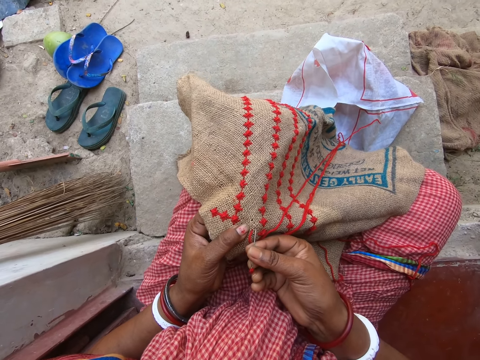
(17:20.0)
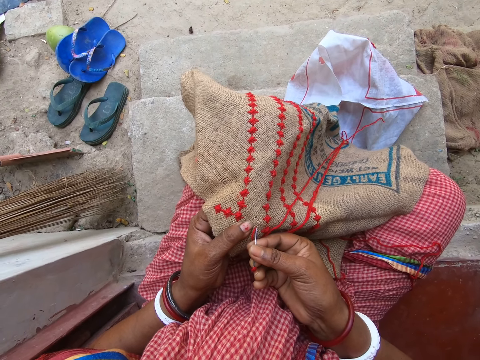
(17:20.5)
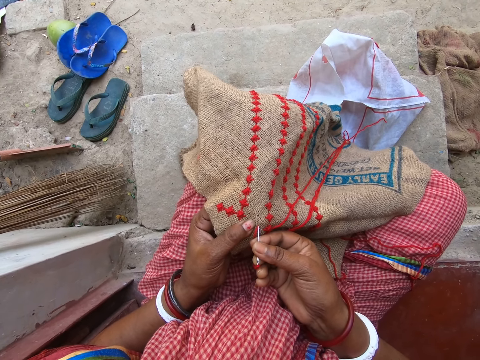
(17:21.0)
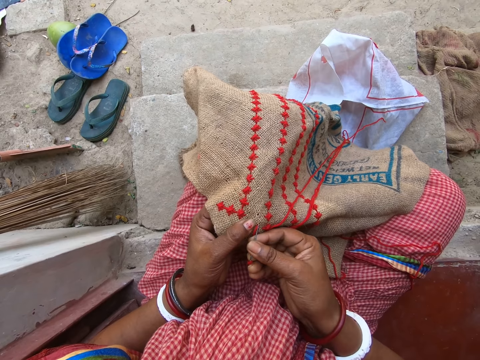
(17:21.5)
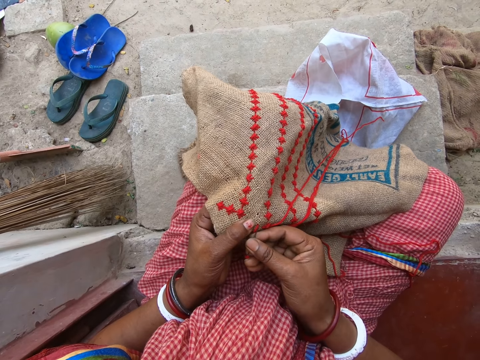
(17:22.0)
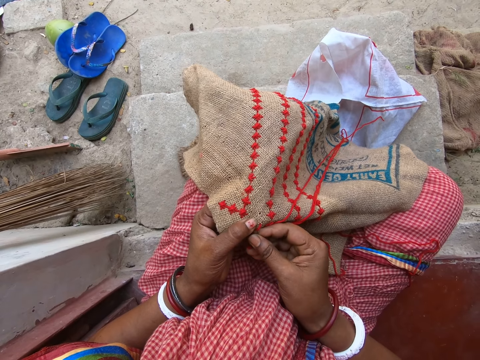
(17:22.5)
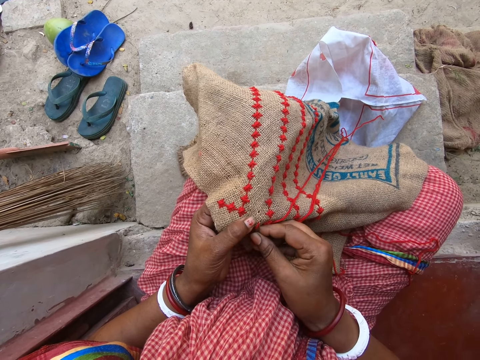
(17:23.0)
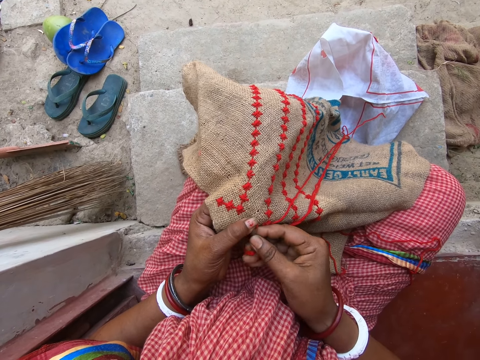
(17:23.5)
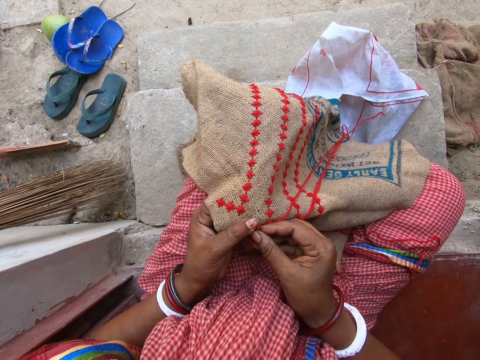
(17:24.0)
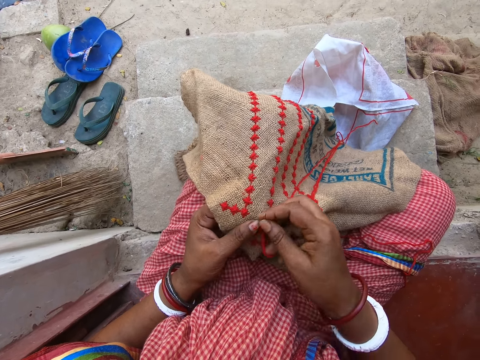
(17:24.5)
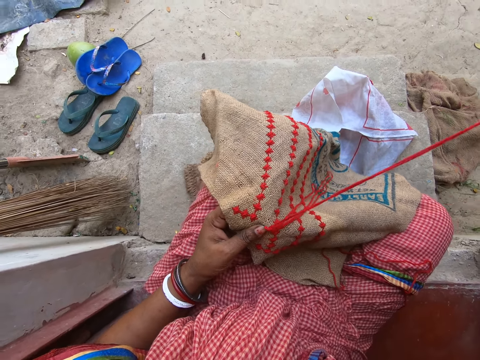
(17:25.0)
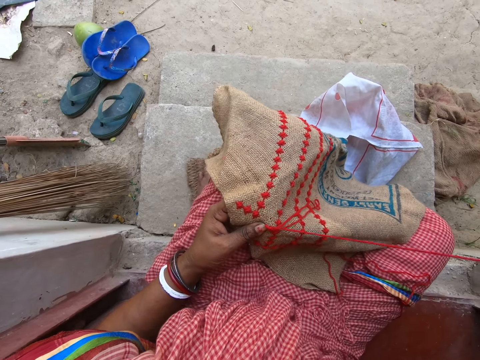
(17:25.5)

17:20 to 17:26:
The camera wearer sews the embroidery with the needle and thread in her right hand.

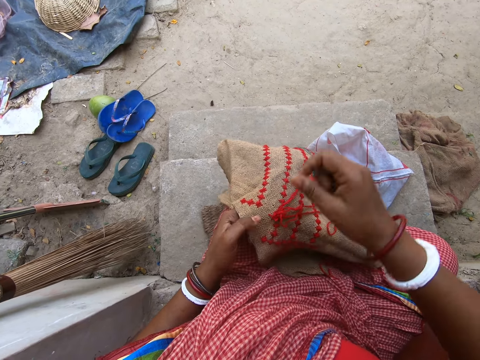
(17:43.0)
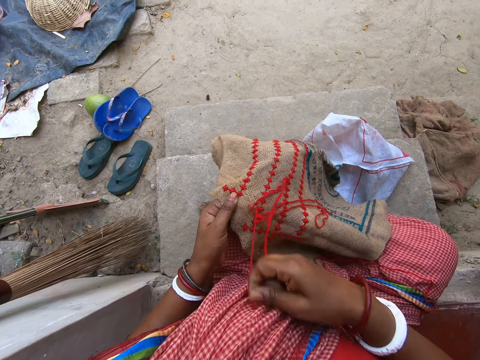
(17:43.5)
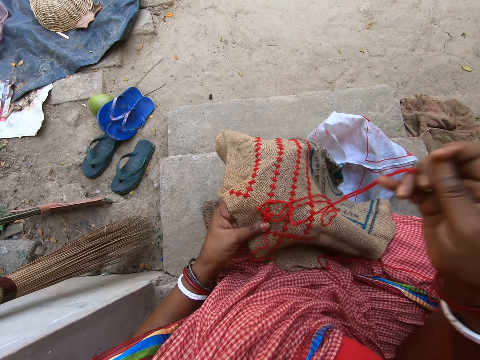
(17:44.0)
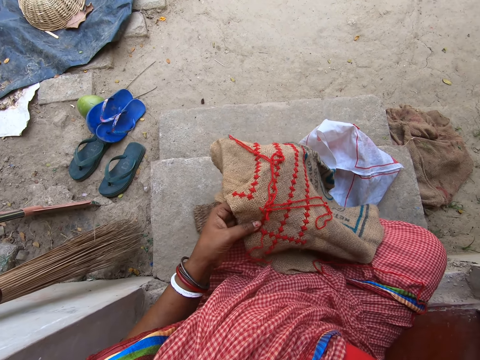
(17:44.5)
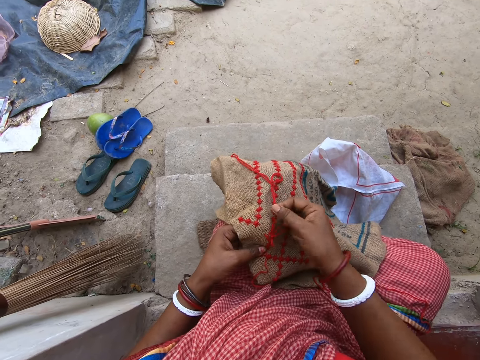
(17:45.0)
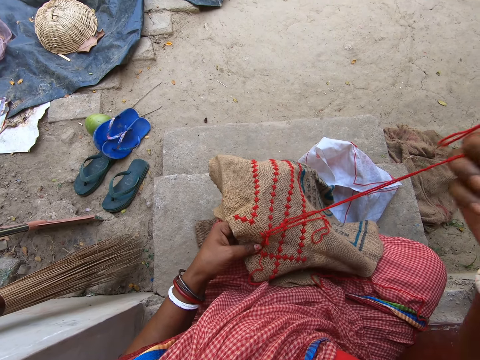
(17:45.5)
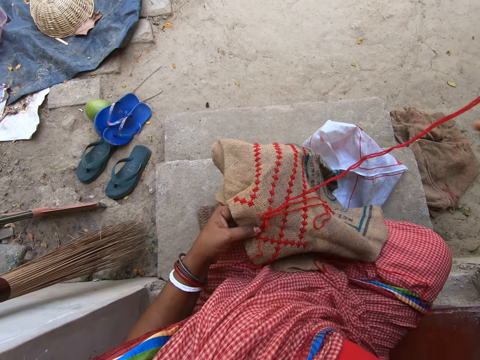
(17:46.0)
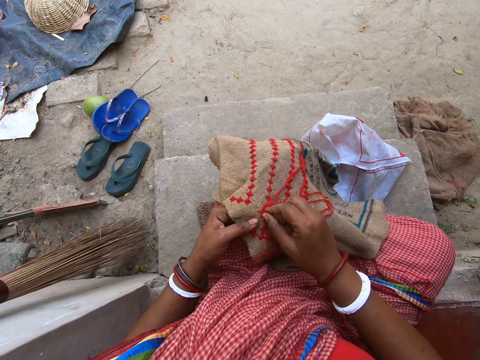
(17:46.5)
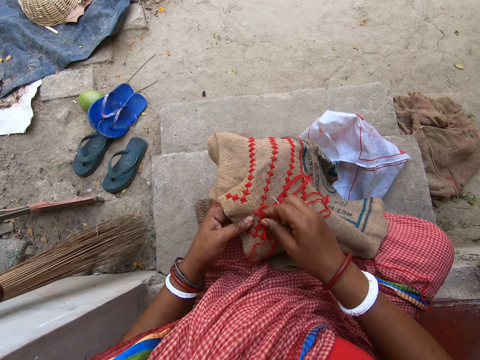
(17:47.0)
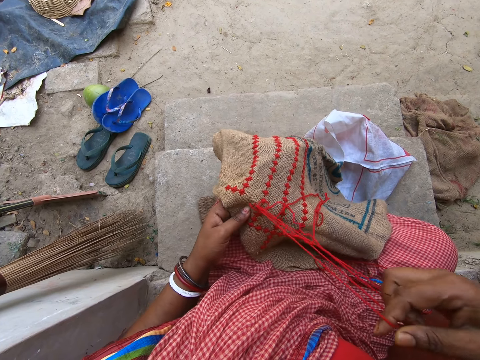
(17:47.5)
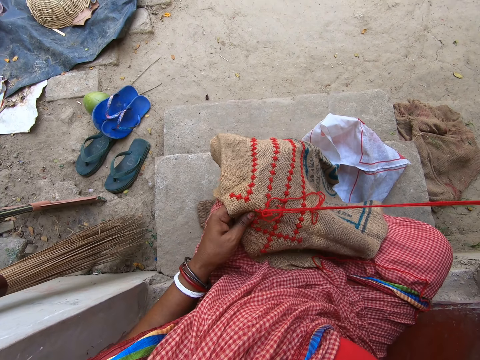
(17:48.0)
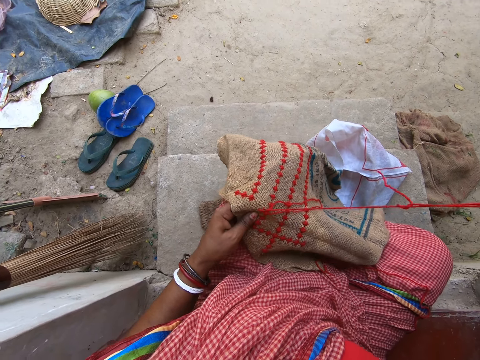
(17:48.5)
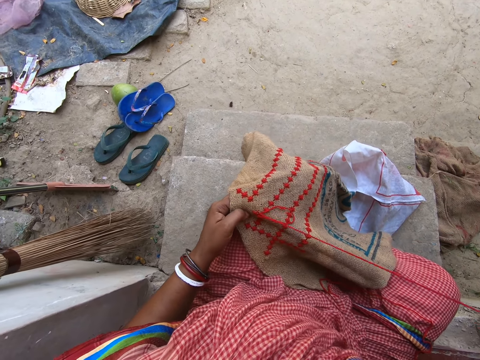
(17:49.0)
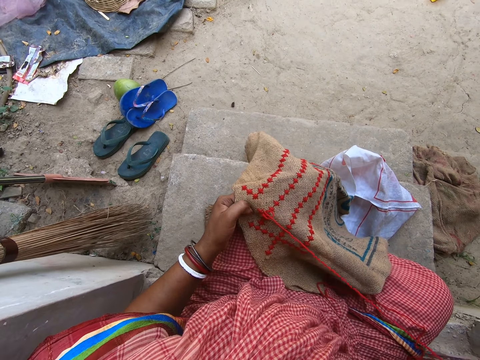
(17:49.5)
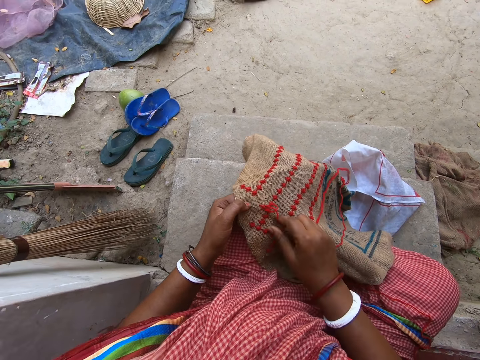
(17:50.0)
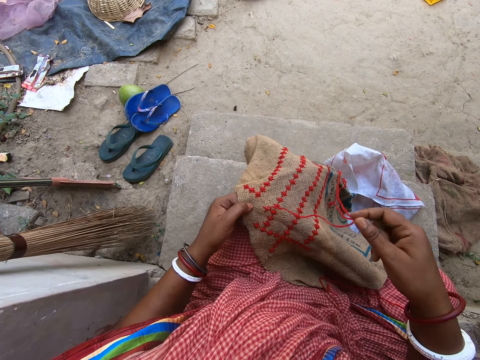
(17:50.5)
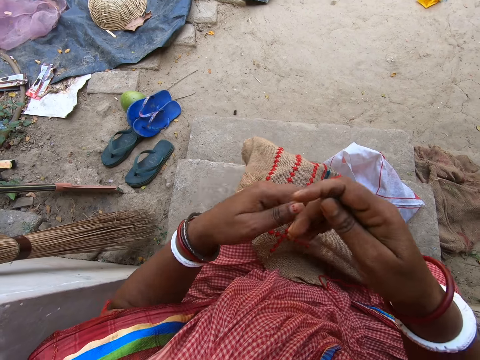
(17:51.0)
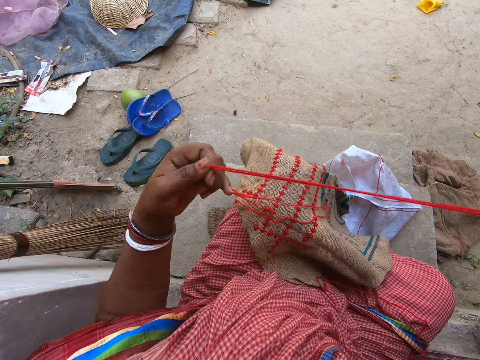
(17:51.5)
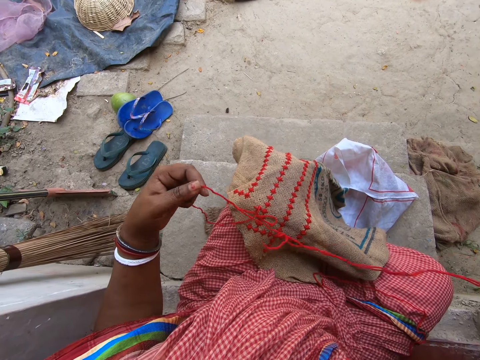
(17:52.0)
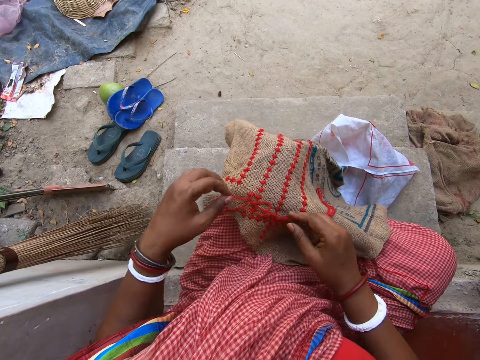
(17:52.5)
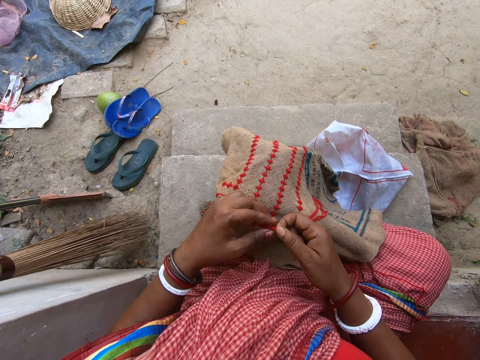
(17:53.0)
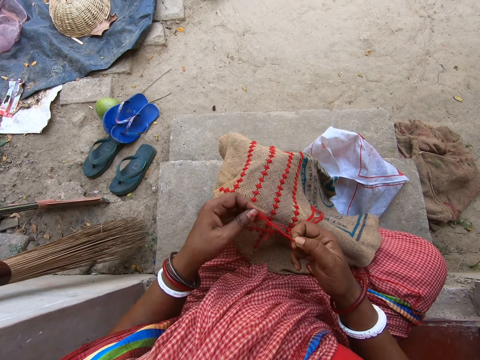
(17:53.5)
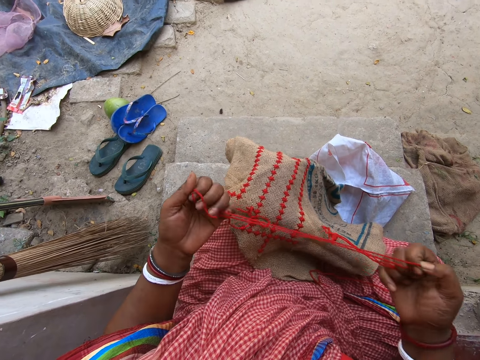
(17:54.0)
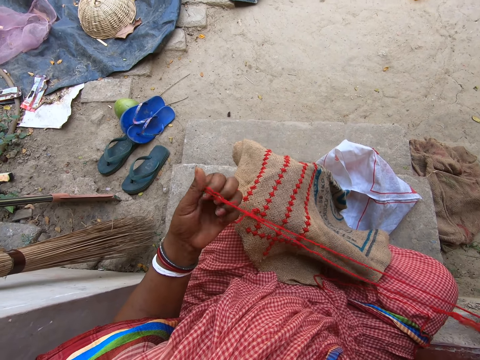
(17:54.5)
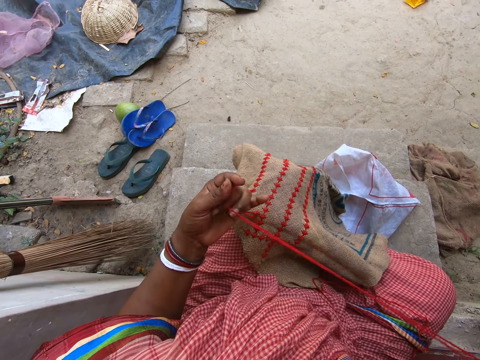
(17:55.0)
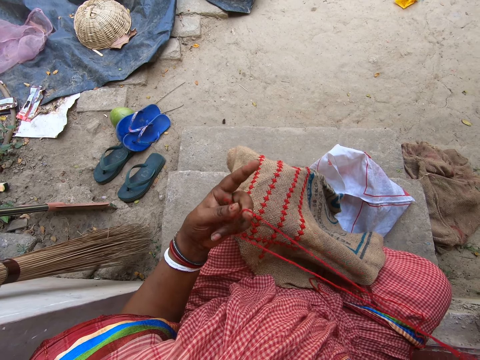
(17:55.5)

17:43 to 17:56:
The camera wearer picks the thread from the embroidery with her right hand. She pulls the thread with her right hand. She stretches out the thread with both hands. She adjusts the thread on the needle with both hands.

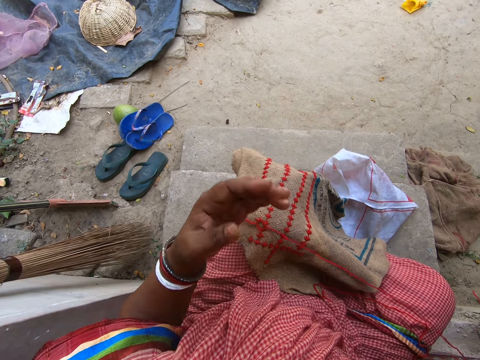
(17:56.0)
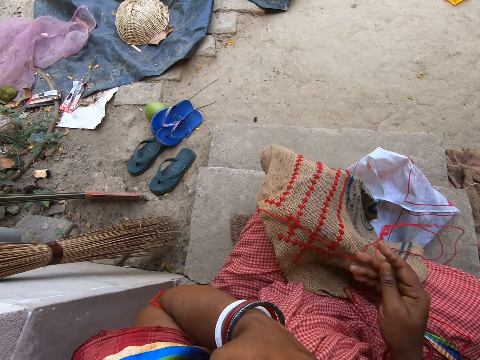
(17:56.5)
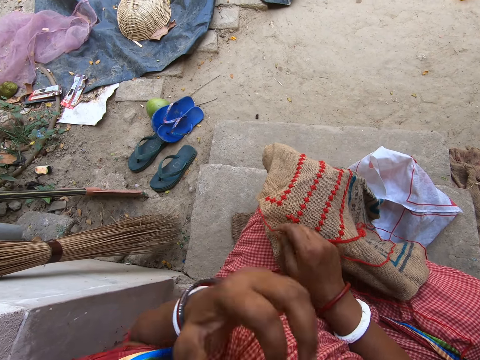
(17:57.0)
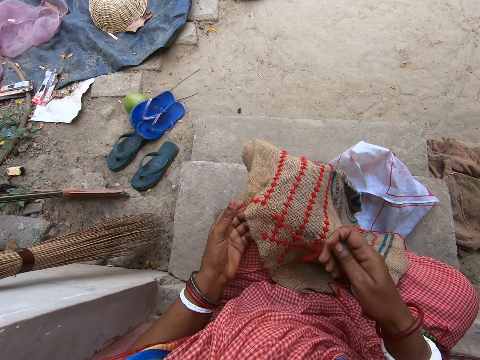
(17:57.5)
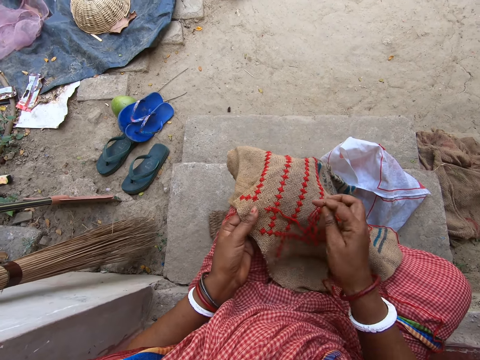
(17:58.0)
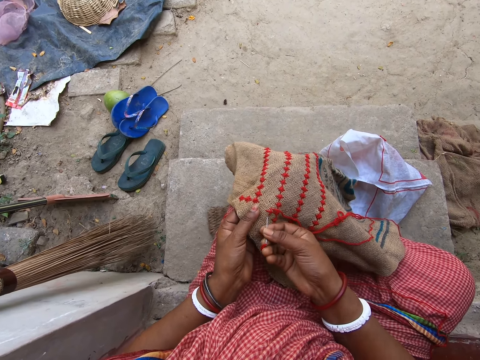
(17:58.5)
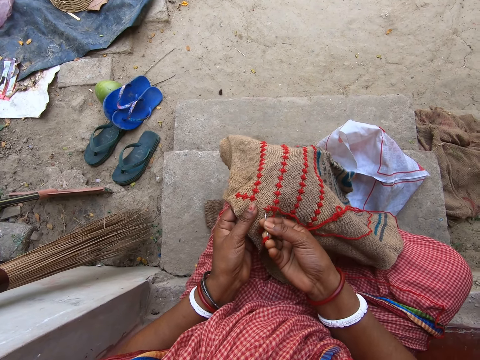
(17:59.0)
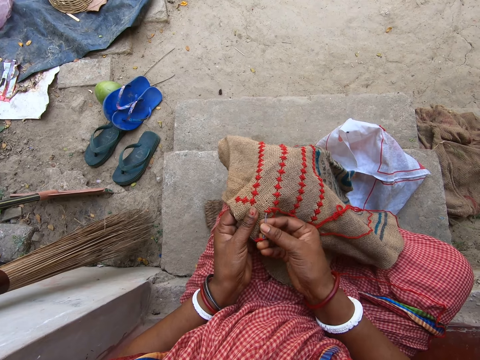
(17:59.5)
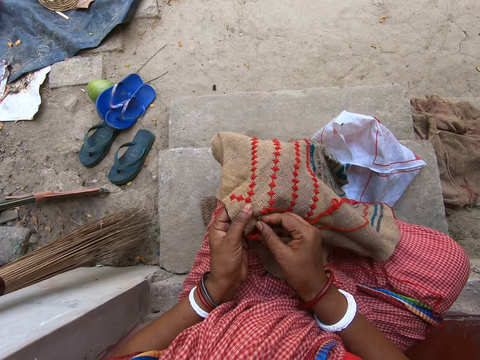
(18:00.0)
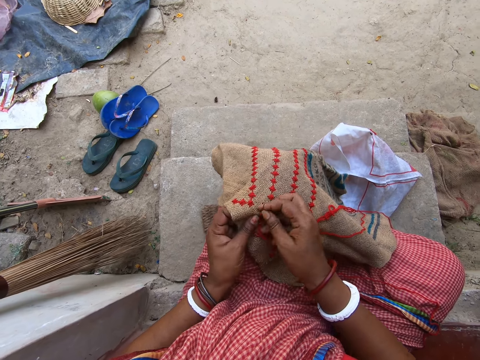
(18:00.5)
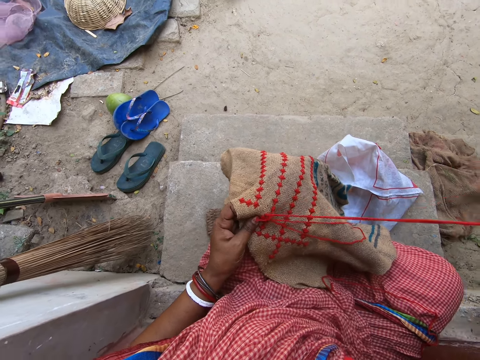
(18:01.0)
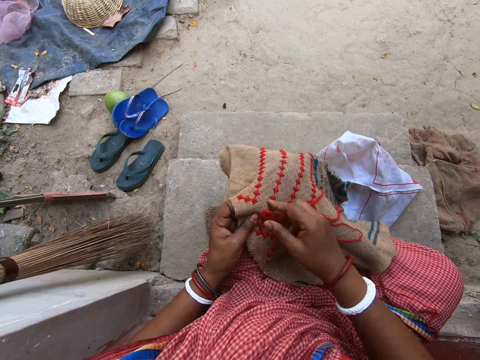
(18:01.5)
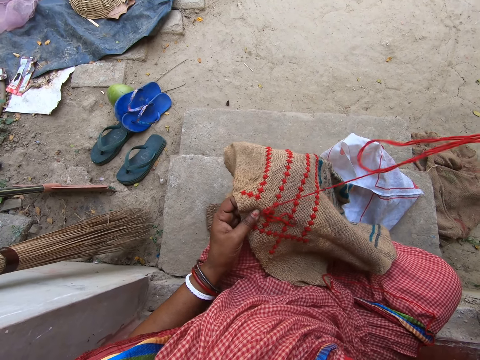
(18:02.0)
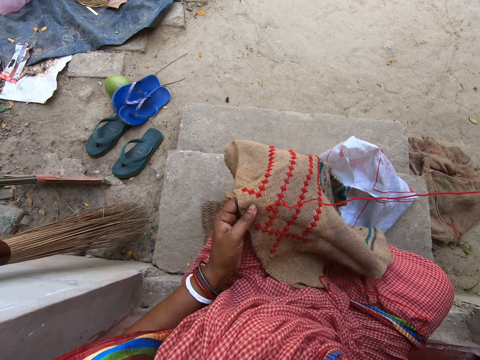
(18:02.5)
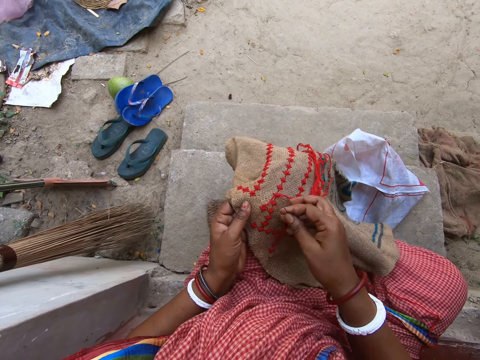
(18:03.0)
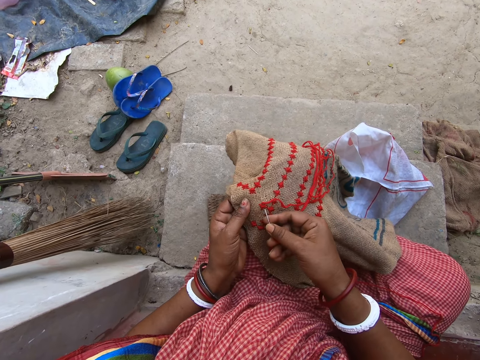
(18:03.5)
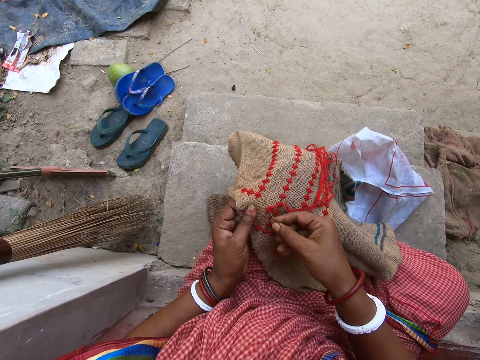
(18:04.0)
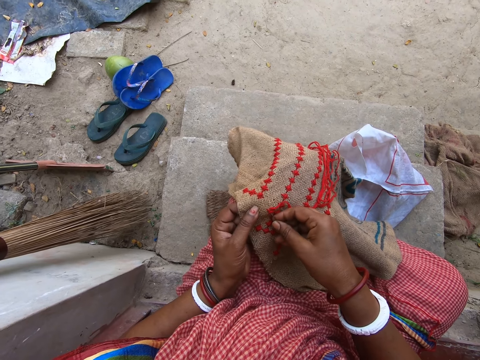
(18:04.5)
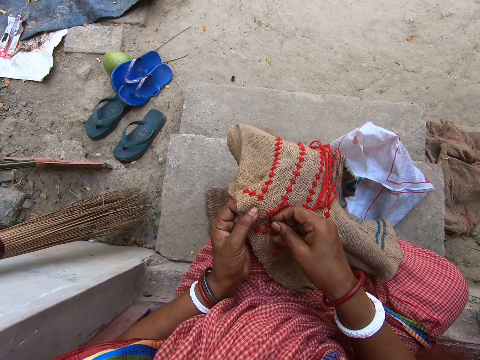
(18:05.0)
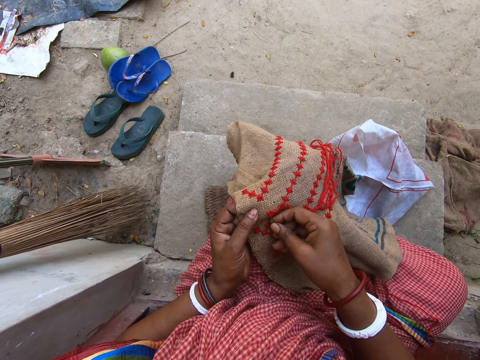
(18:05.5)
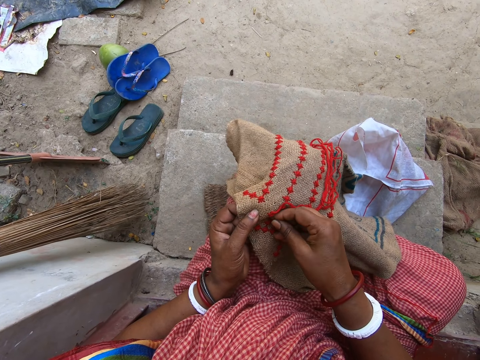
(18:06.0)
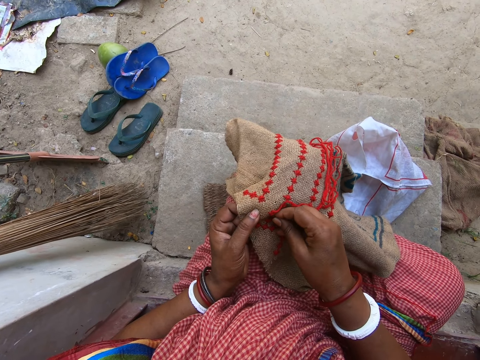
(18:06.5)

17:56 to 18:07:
The camera wearer holds her face. She sews the embroidery with the needle and thread in her right hand.
